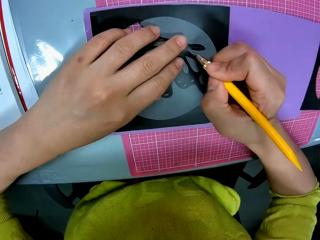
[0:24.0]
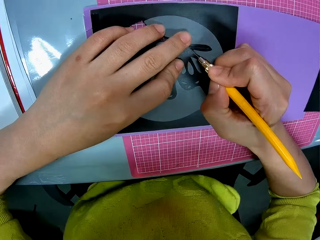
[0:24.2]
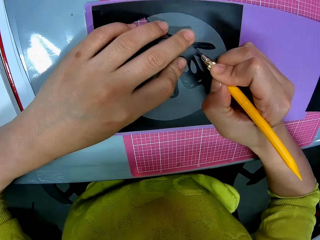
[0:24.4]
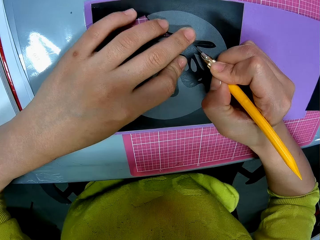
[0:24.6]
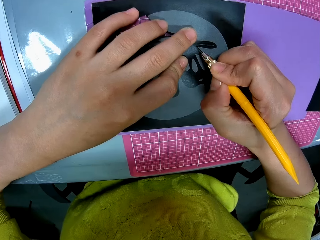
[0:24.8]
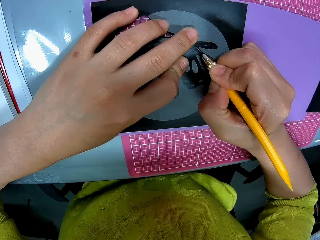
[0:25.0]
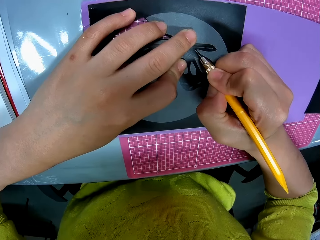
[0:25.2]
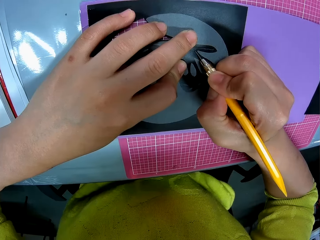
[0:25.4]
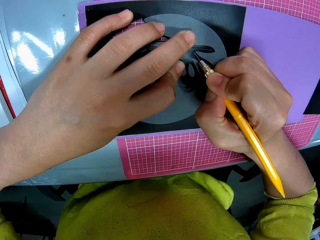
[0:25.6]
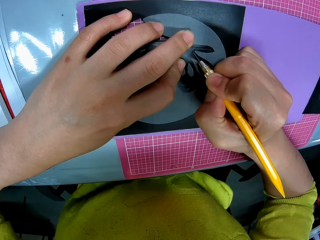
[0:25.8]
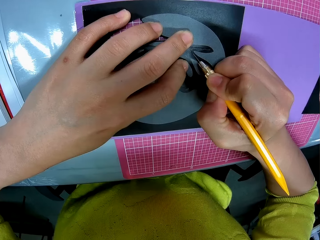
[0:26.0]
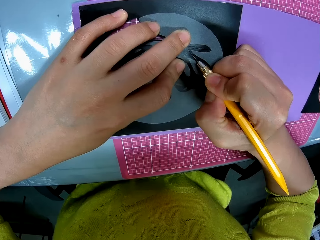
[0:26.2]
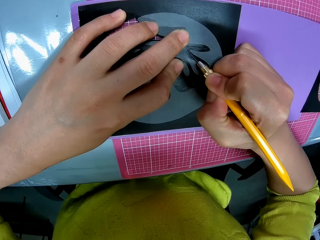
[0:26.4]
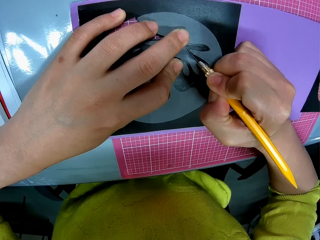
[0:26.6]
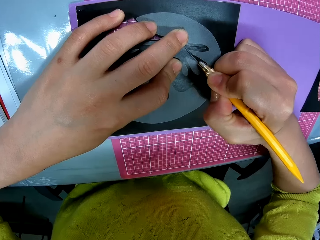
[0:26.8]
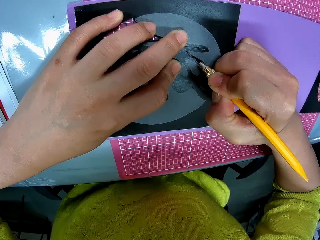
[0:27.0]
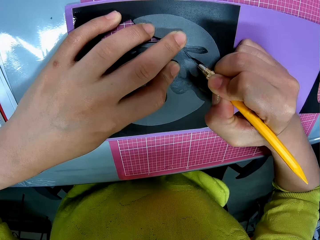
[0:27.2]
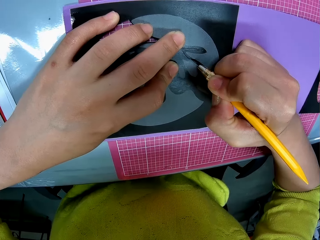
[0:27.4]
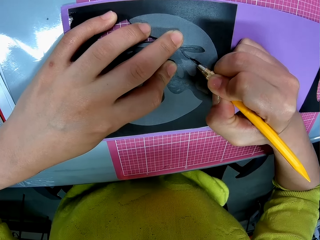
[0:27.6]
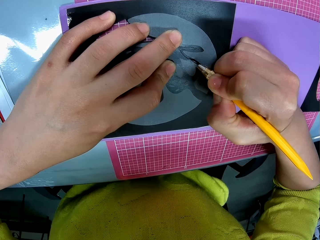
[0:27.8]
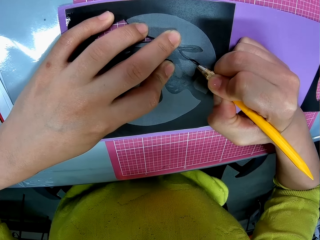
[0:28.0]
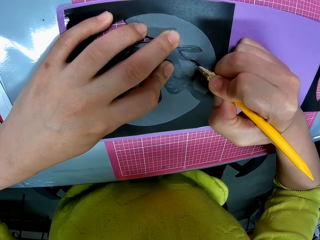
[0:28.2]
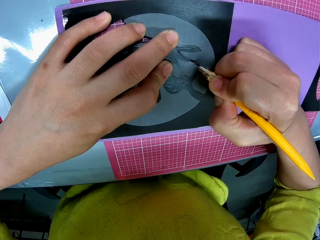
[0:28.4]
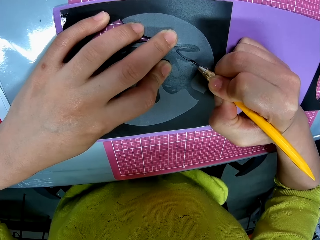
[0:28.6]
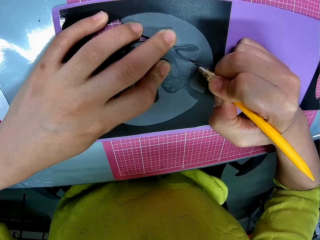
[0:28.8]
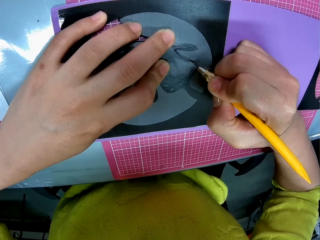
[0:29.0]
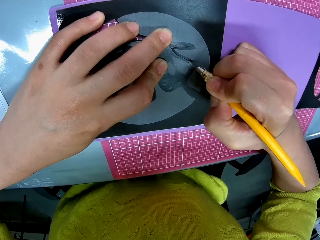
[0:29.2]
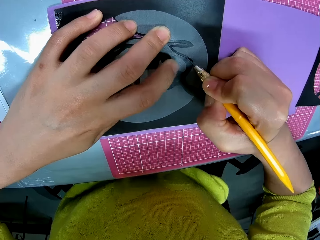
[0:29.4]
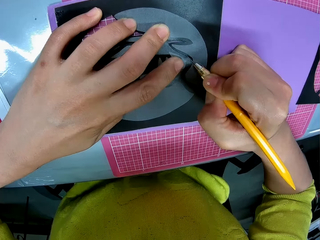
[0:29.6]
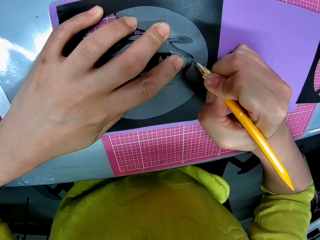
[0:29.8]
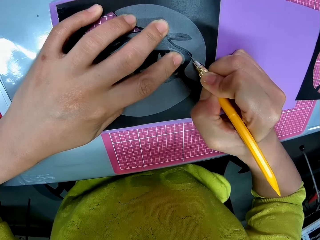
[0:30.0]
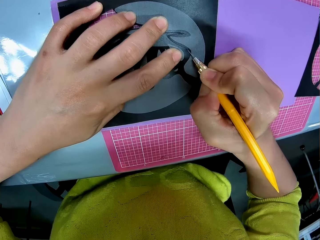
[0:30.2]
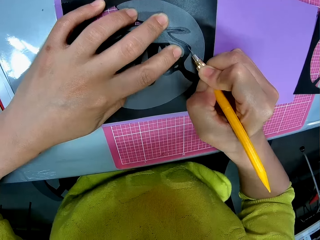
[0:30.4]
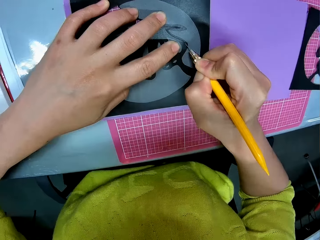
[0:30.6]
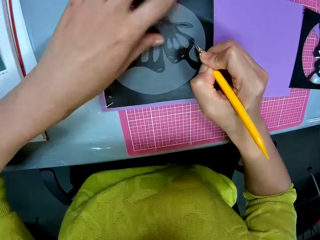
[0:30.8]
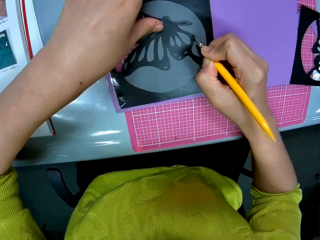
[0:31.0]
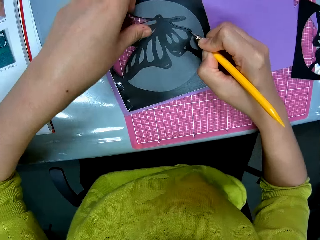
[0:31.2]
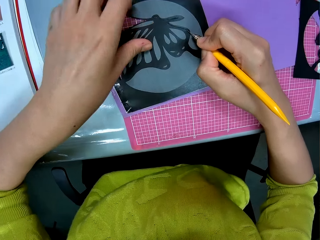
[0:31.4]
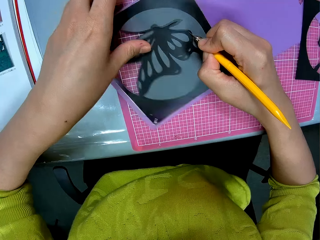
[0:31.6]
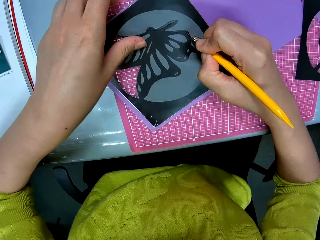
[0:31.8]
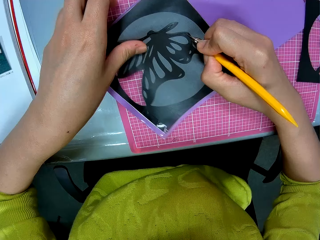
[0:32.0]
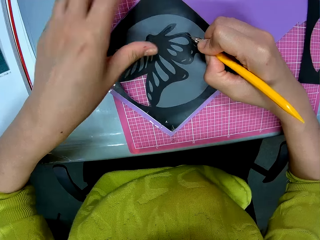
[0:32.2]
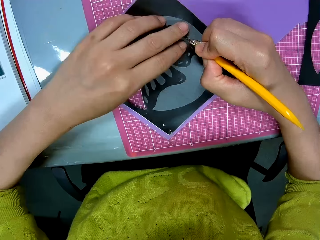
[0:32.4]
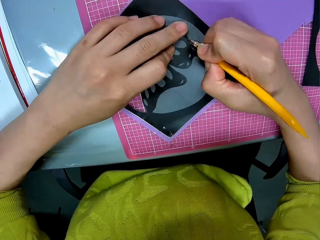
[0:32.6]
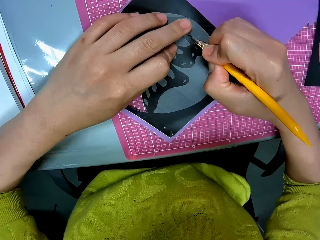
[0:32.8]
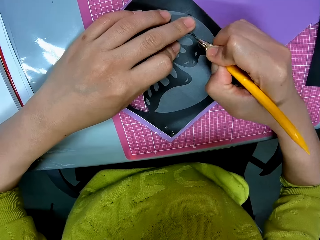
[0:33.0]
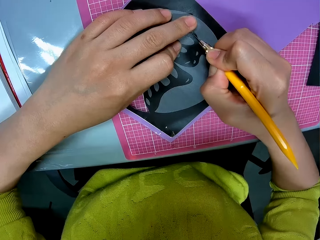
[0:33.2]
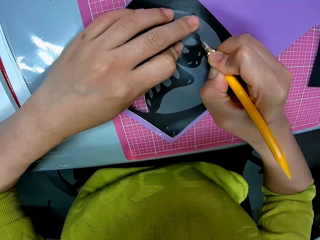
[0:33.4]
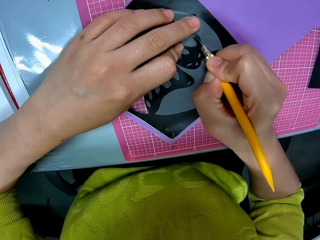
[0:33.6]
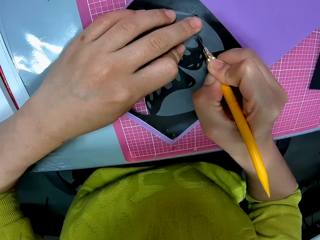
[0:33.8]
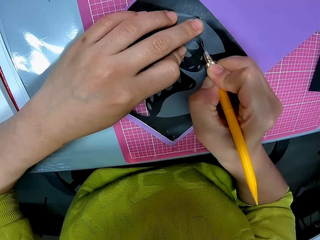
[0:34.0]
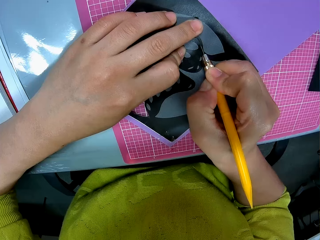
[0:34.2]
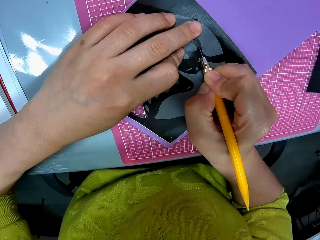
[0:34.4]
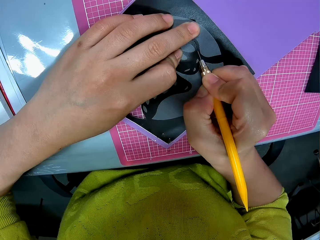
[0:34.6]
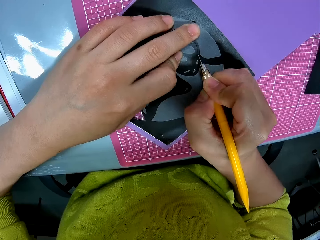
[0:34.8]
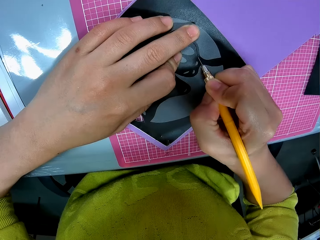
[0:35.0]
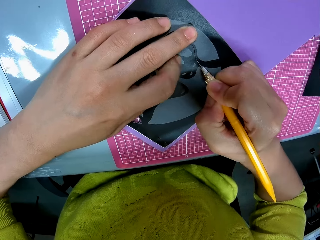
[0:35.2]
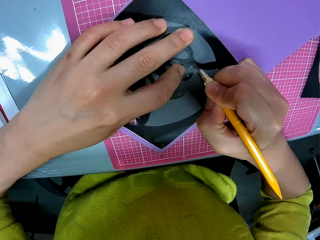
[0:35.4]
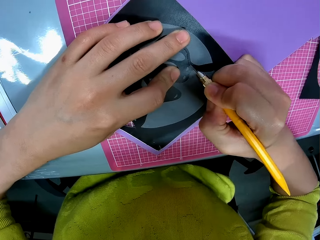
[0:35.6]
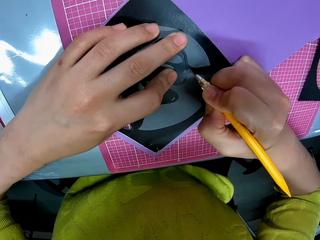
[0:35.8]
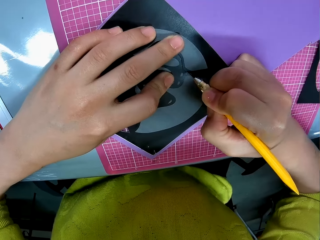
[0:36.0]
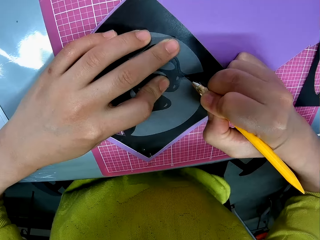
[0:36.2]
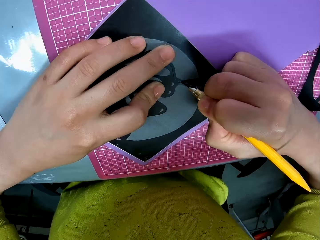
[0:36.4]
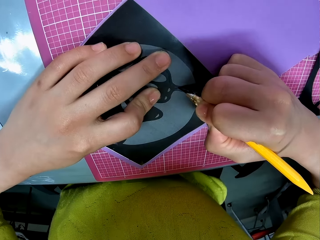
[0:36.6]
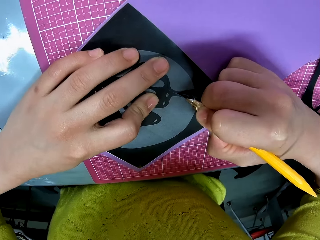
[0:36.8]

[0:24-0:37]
The camera wearer cuts out the butterfly shape from the craft paper with the blade. She moves the craft paper on the table with her left hand. She cuts out the butterfly shape from the craft paper with the blade.

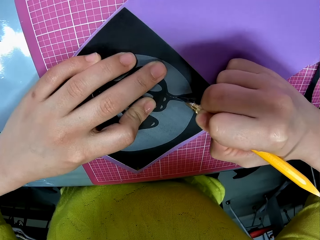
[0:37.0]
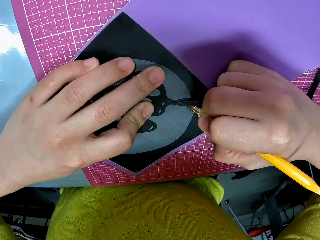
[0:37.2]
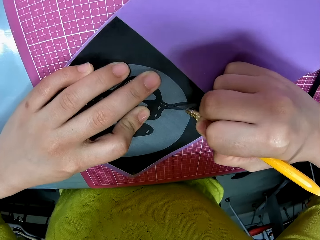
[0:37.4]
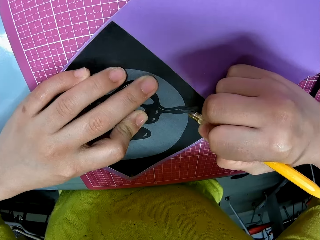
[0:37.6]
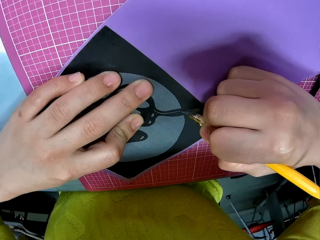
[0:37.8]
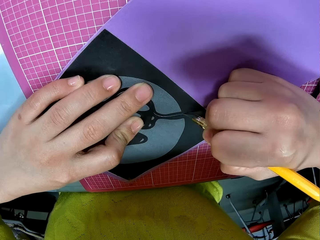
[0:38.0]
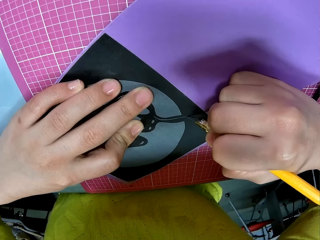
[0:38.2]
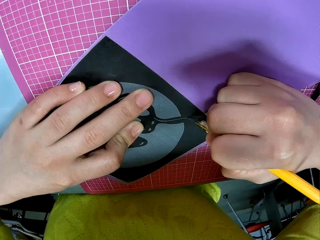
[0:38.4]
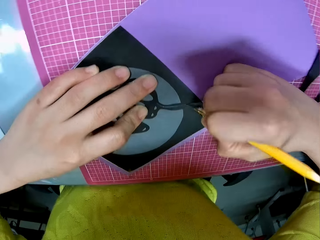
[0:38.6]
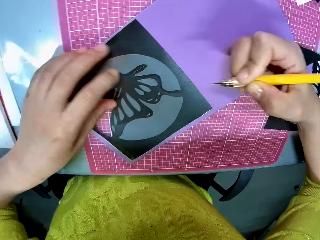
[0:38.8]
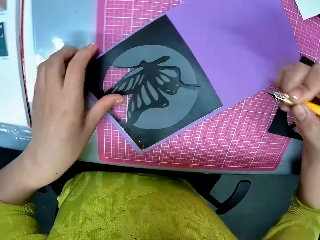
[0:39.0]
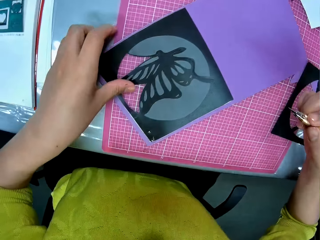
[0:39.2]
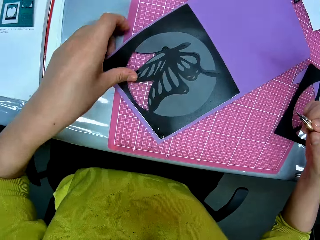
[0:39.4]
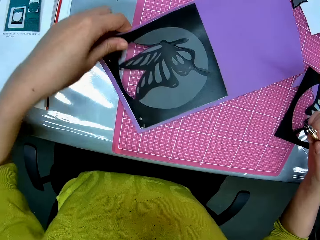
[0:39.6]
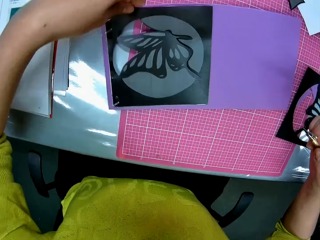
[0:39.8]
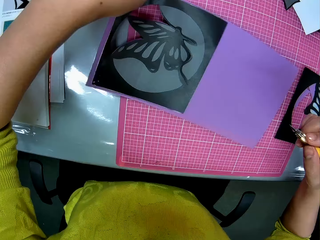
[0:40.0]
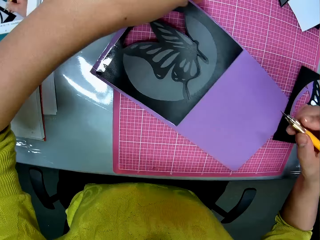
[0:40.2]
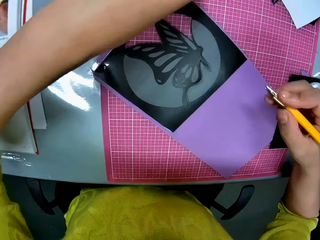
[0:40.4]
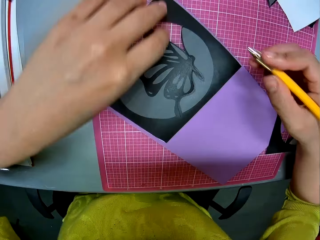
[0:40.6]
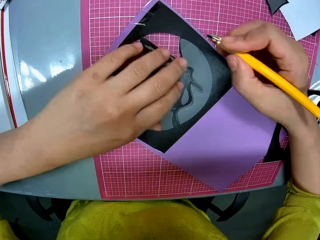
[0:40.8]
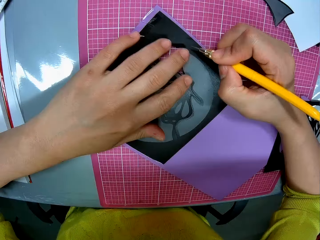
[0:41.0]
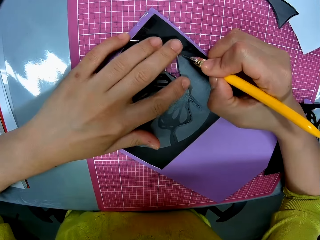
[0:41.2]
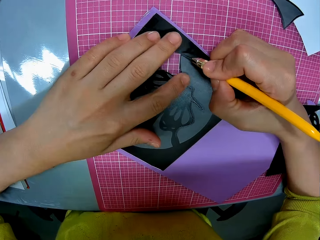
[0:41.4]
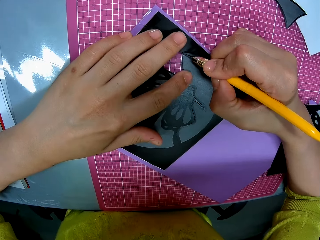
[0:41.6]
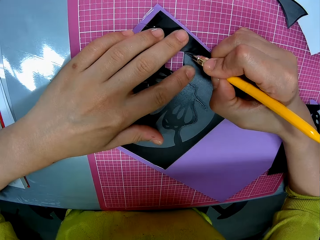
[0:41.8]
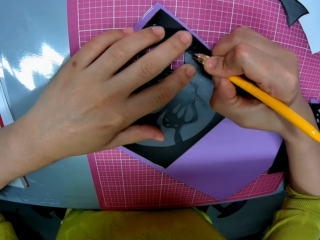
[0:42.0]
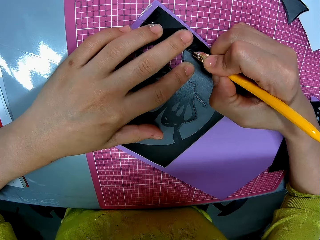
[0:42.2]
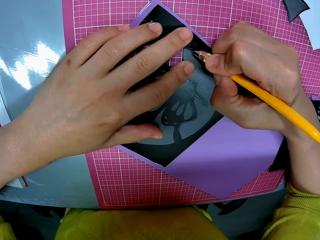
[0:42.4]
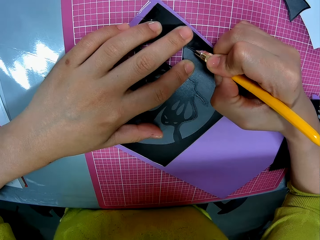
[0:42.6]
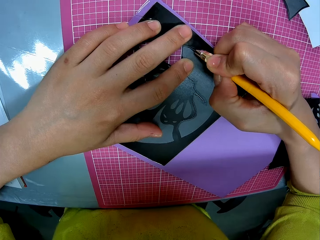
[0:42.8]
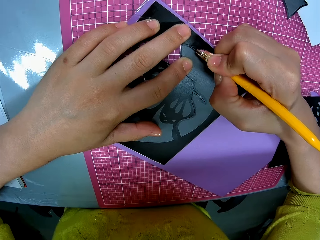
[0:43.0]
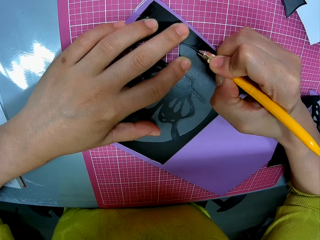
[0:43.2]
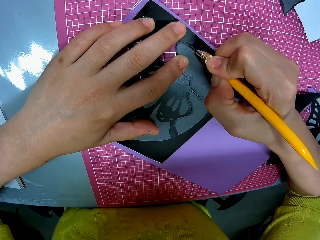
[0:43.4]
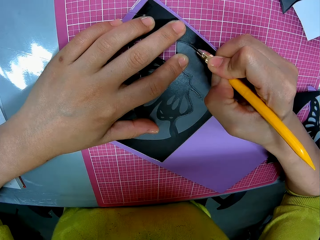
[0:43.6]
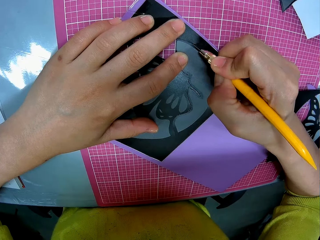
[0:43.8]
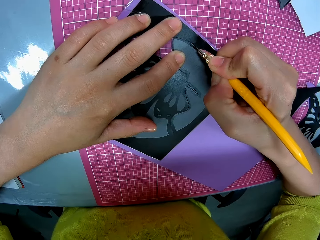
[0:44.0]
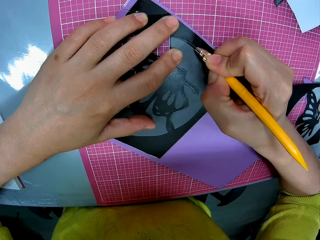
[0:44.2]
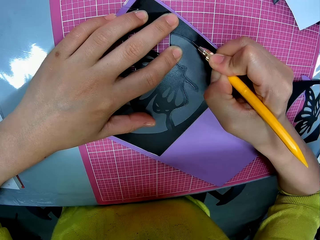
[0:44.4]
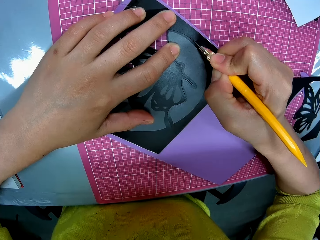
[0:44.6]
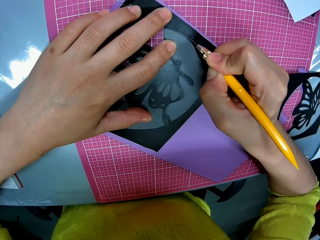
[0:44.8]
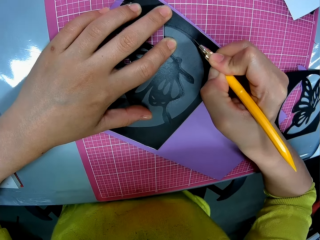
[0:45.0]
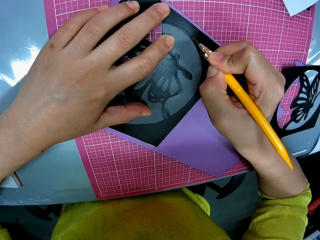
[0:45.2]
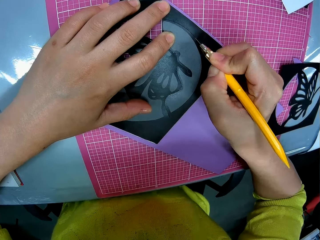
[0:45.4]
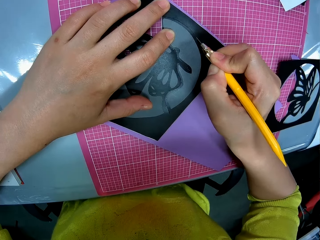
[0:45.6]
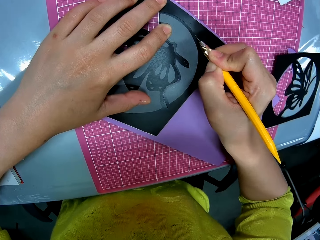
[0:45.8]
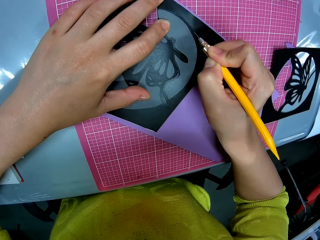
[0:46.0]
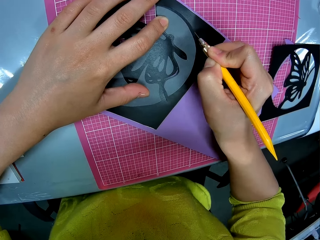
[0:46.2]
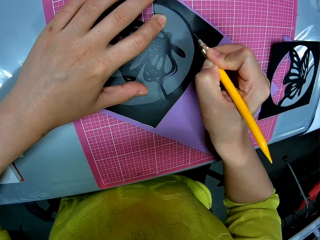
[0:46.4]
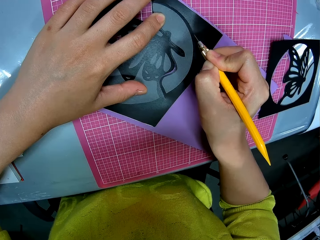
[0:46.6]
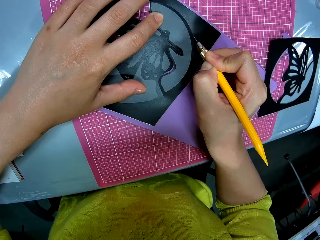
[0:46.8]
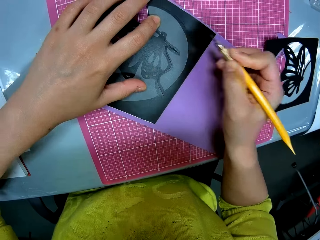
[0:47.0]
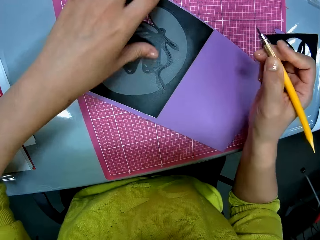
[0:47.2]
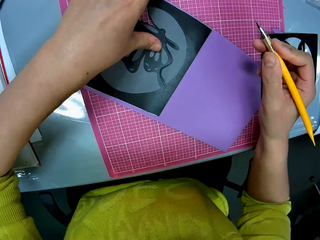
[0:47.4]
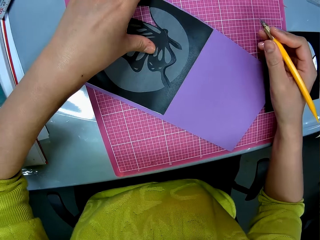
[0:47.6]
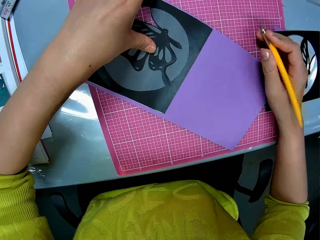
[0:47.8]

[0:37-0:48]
The camera wearer moves the craft paper on the table with her left hand. She cuts out the butterfly shape from the craft paper with the blade. She adjusts the card stock paper.
